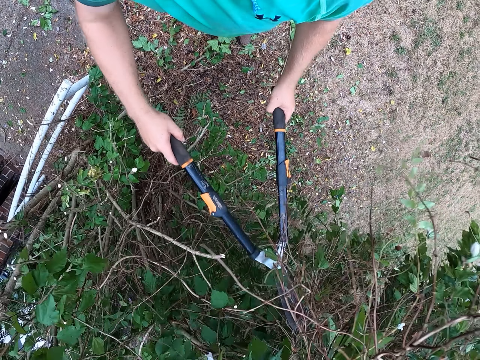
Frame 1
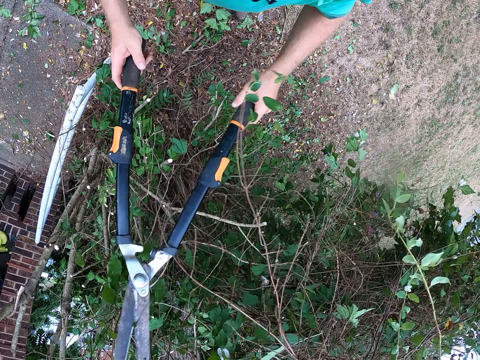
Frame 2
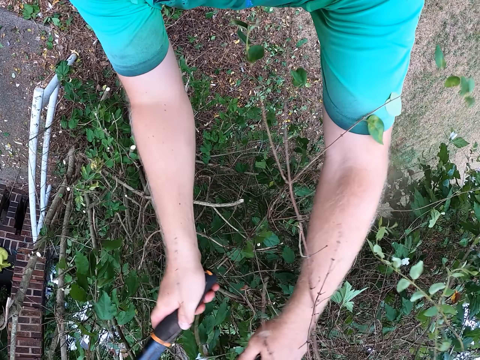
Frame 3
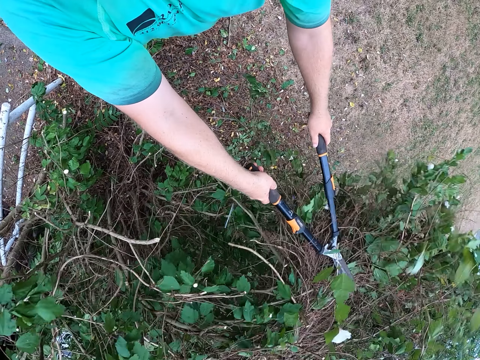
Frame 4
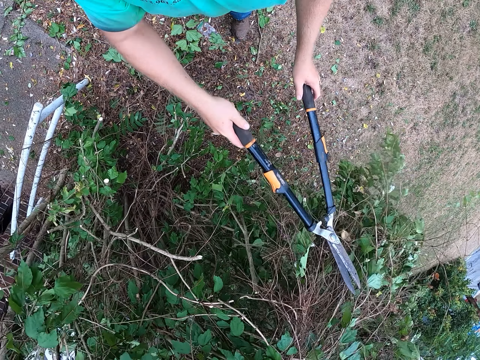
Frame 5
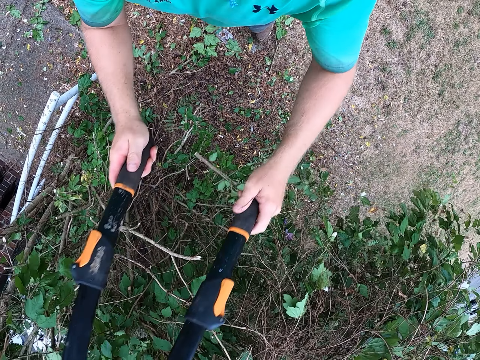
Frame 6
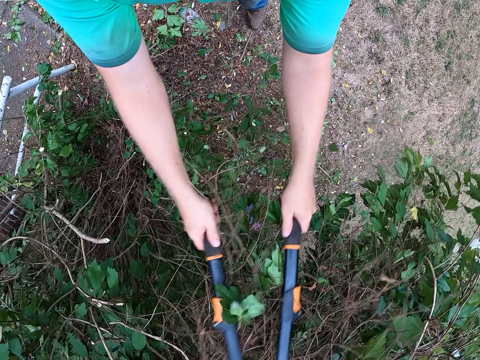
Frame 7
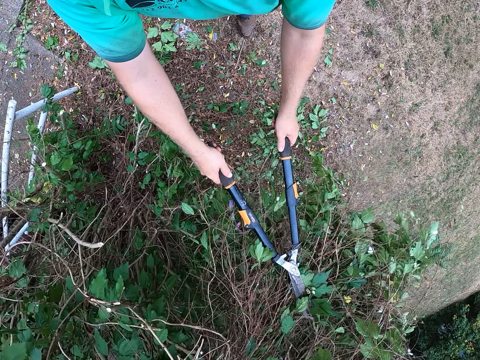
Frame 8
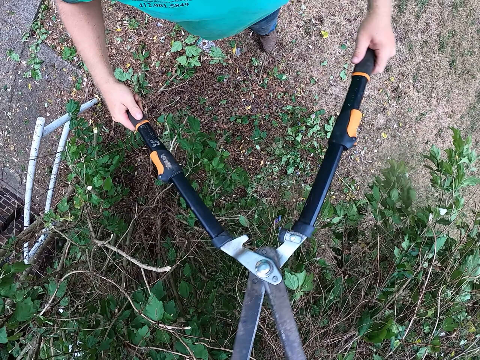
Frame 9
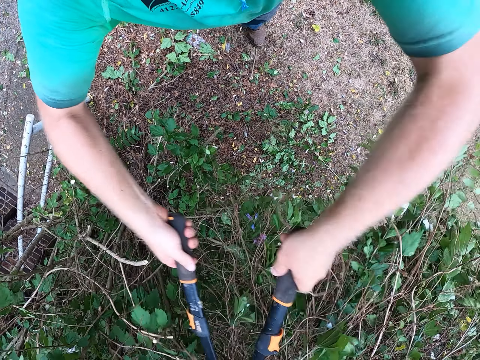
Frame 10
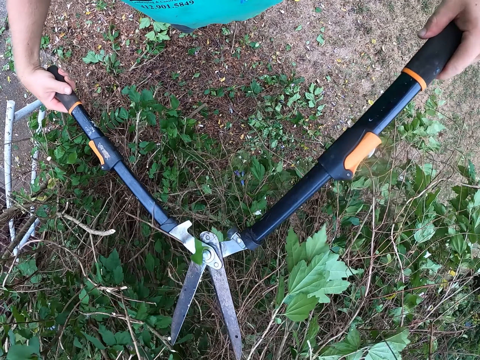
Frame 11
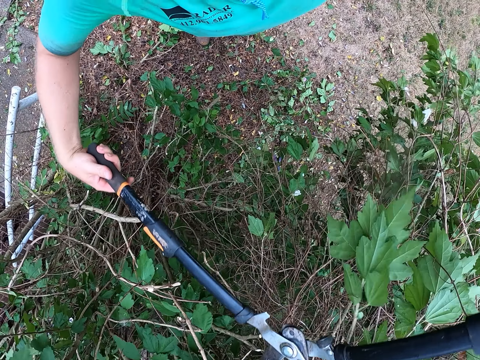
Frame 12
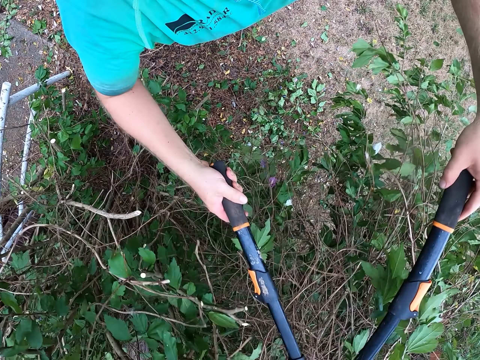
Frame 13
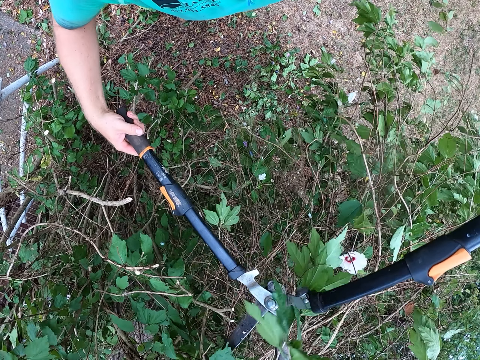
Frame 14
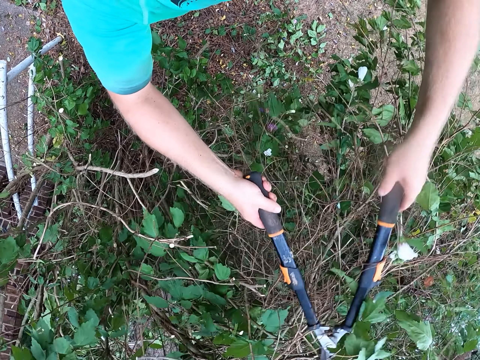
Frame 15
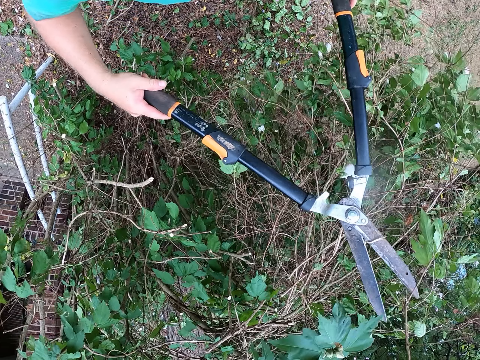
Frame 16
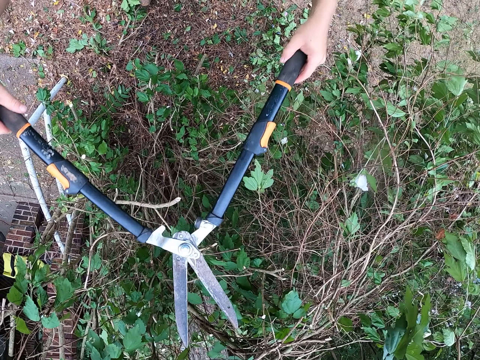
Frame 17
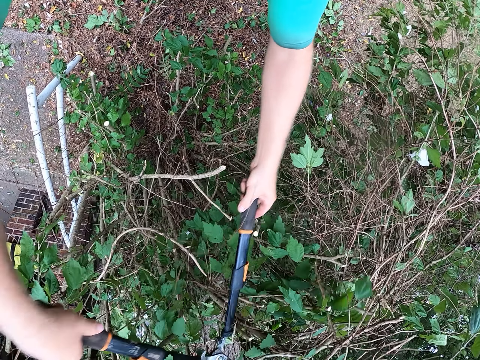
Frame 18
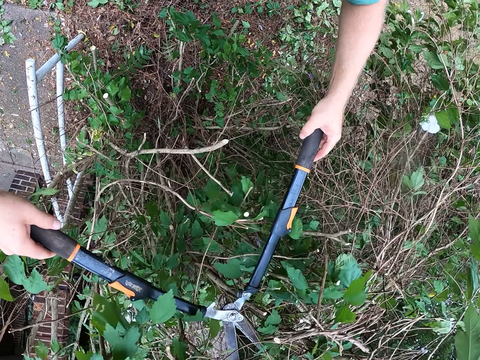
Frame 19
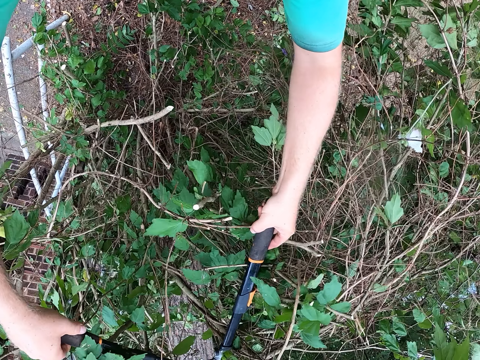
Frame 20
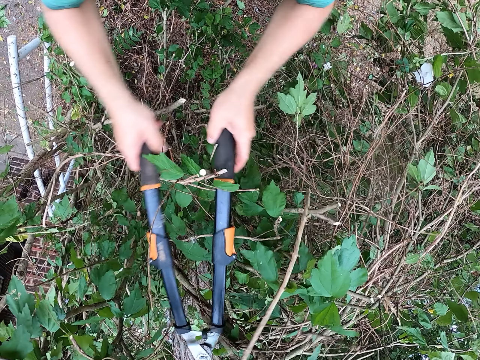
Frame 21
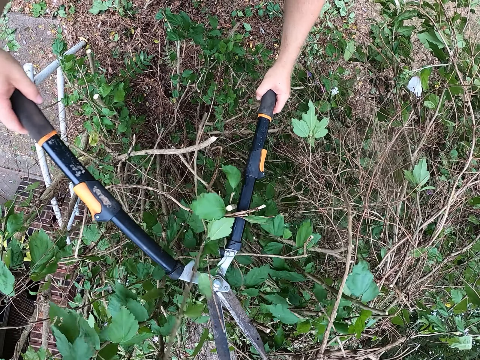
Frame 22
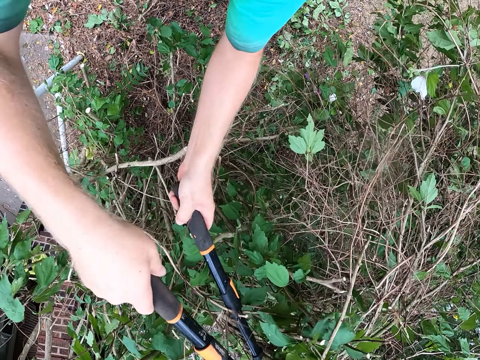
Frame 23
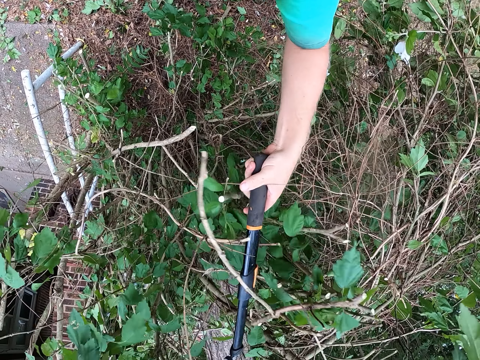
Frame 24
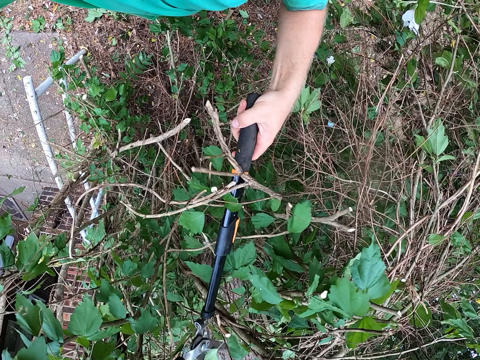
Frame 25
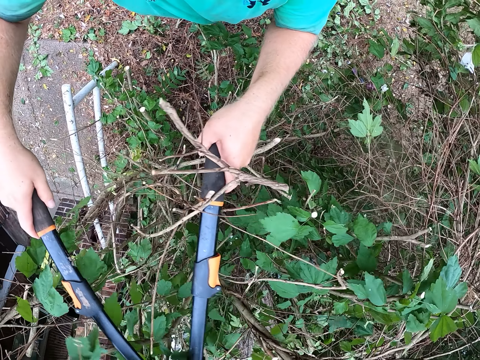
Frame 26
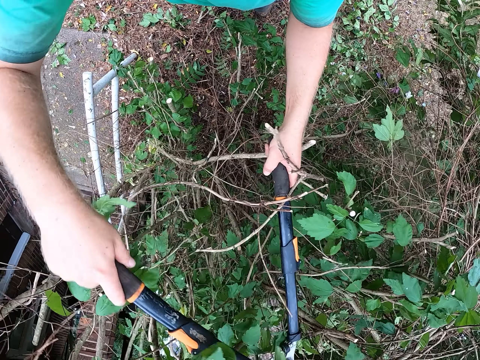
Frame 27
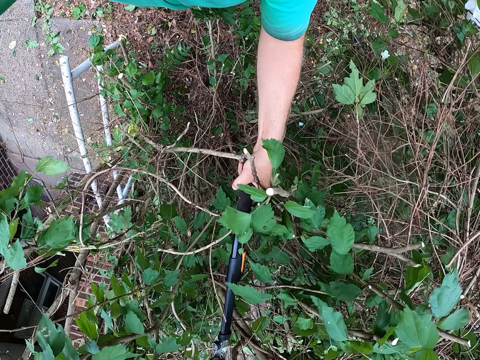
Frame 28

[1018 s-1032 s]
The camera wearer hits the tree branch with the lopper in both hands. They cut the tree branch with the lopper in both hands. They cut the tree branch again.

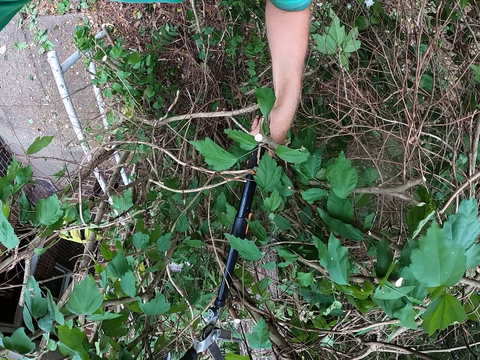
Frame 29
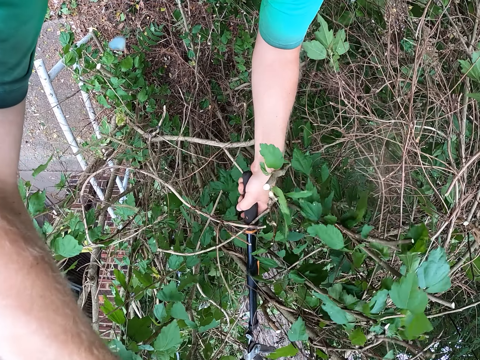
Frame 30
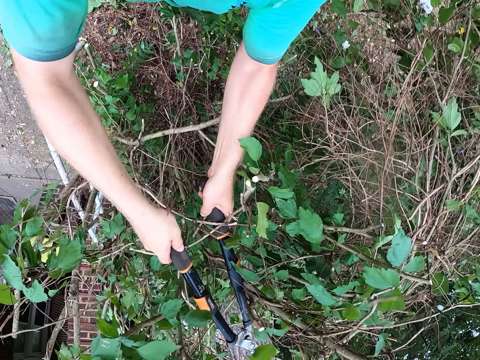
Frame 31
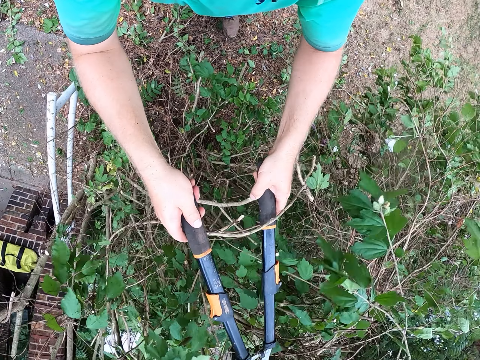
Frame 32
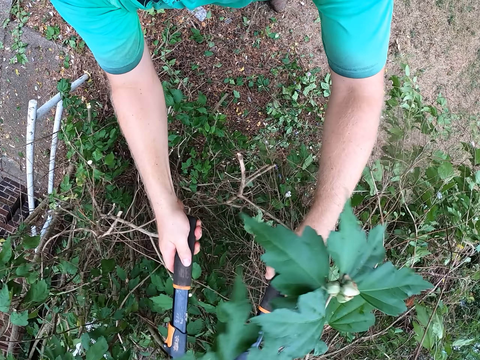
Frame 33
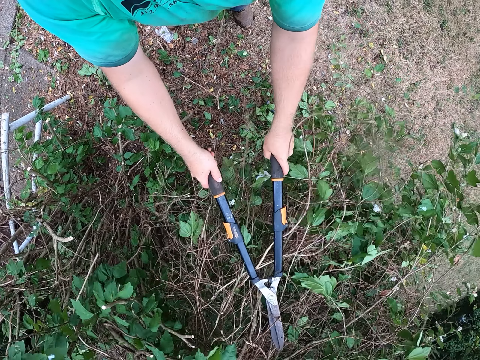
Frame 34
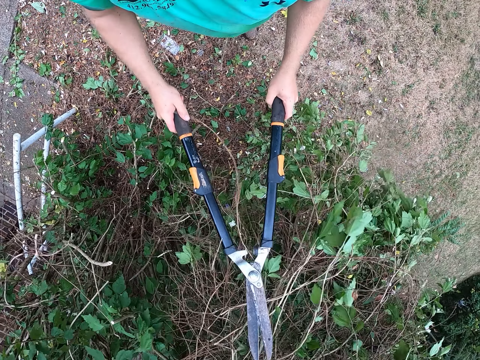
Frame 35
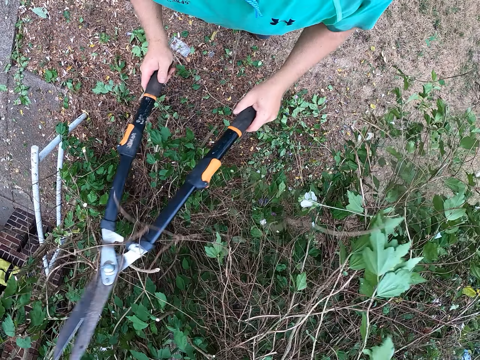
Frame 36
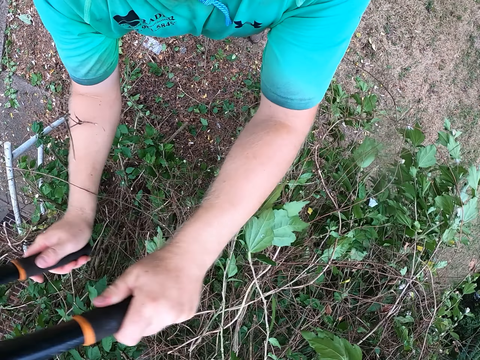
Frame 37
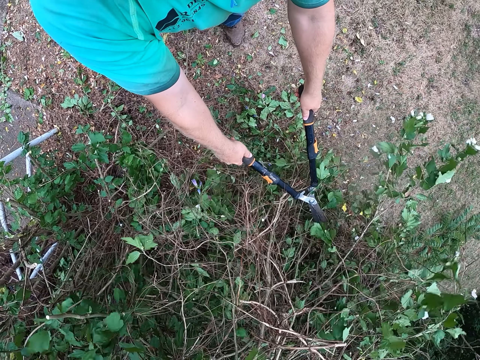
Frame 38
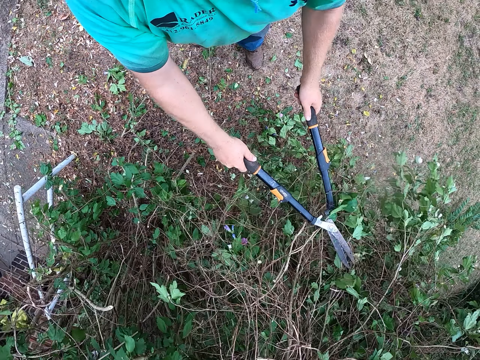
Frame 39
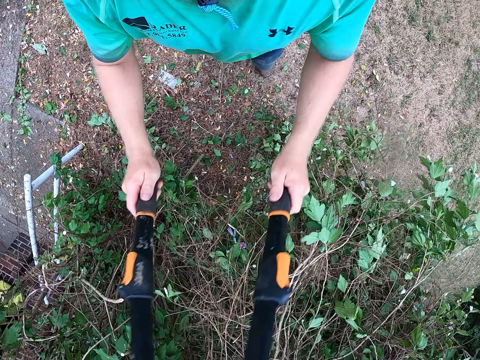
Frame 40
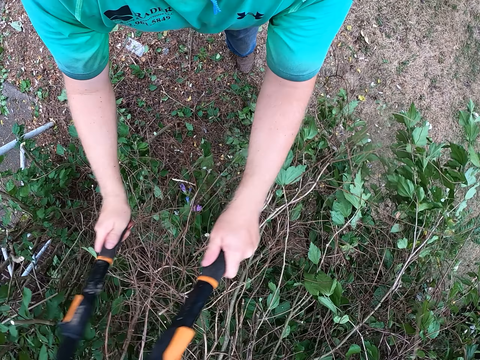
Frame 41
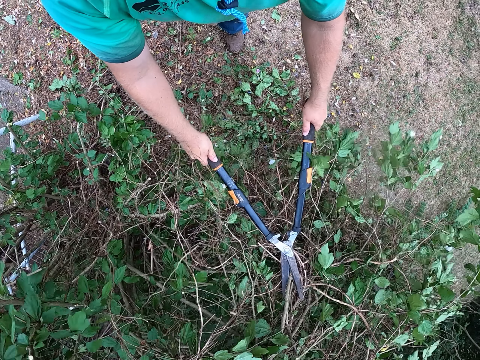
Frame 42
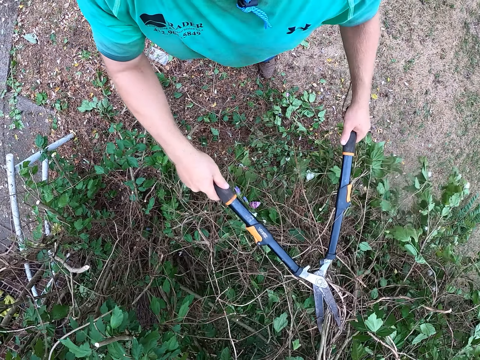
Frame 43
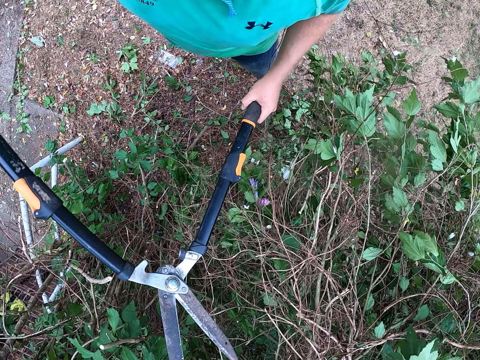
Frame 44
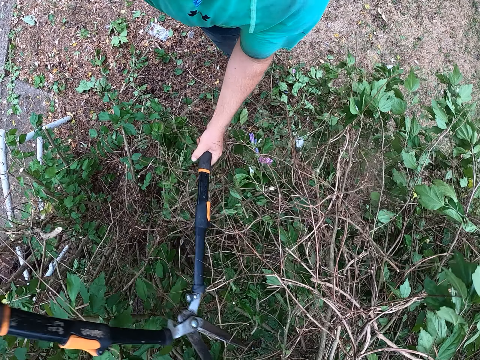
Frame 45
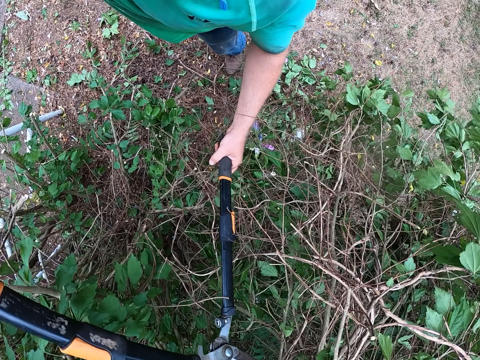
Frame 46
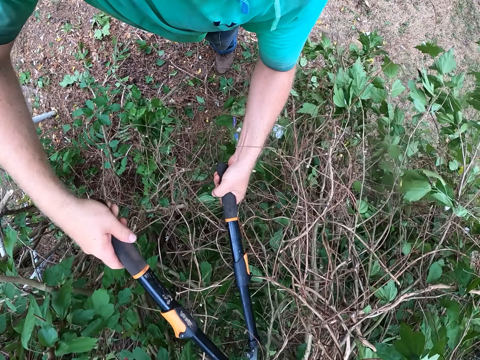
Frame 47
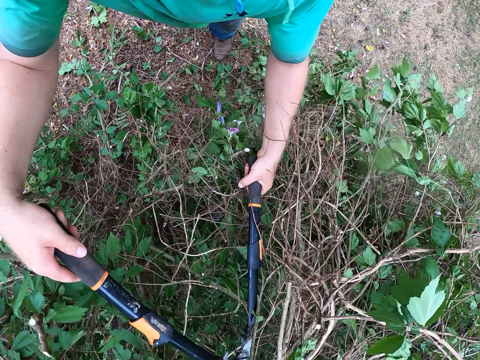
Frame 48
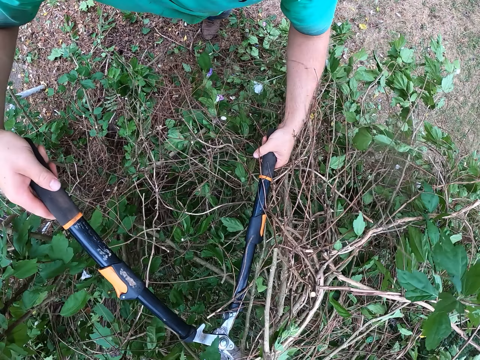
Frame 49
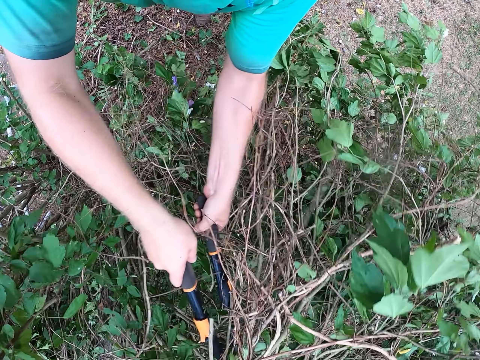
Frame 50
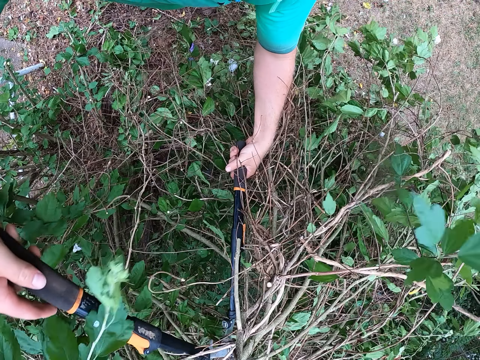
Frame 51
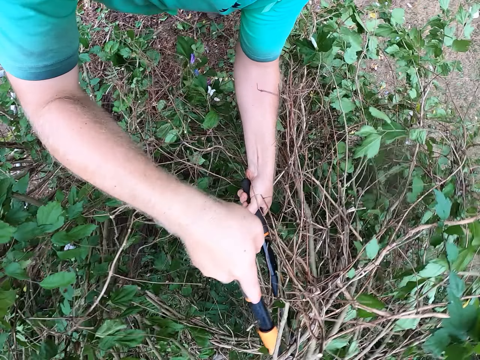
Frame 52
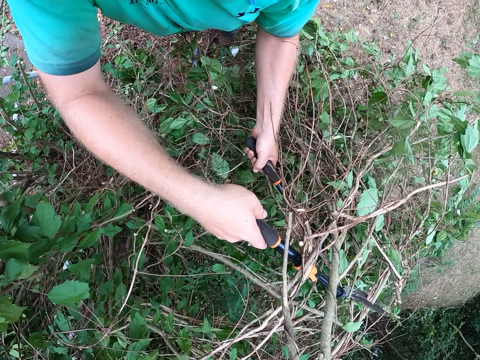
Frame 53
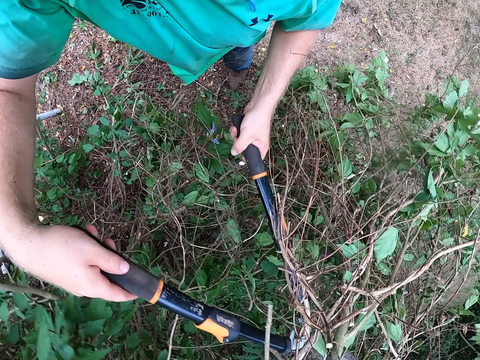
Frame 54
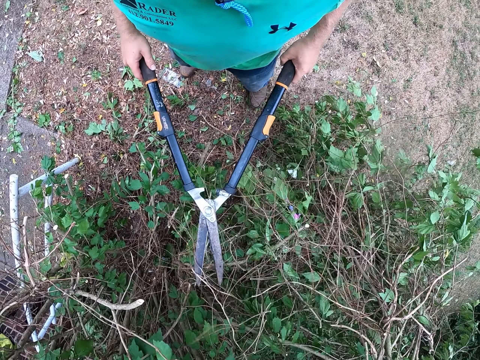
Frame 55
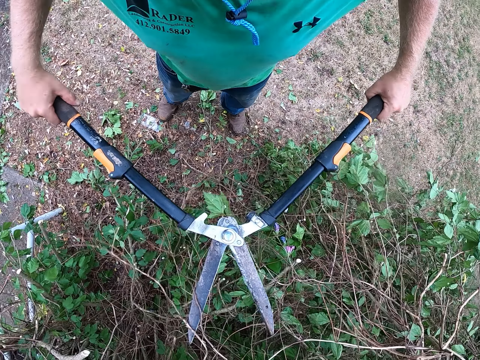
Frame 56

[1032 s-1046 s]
The camera wearer hits the tree branch with the lopper in both hands. They cut the tree branch with the lopper in both hands.
